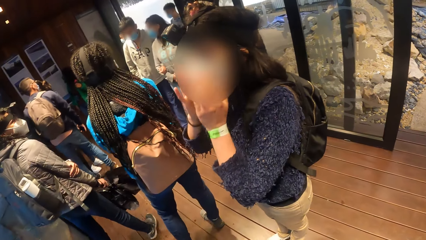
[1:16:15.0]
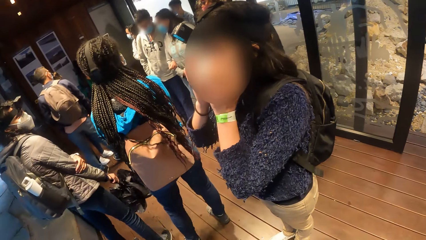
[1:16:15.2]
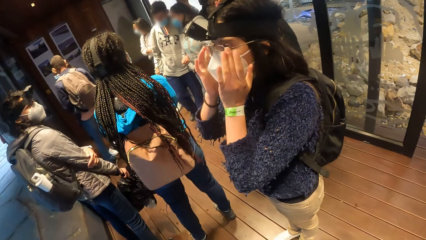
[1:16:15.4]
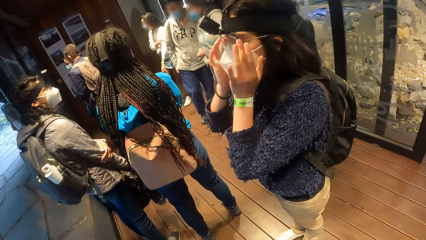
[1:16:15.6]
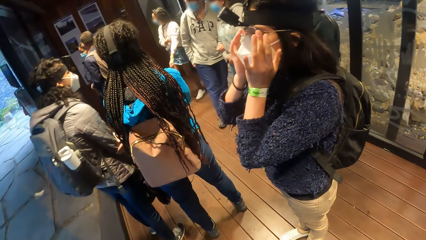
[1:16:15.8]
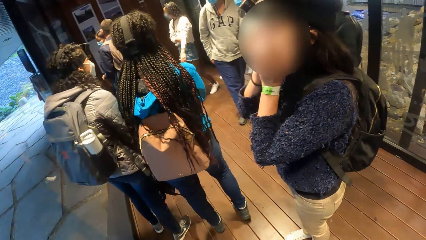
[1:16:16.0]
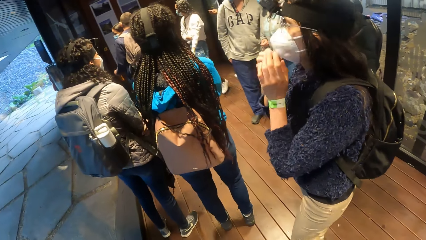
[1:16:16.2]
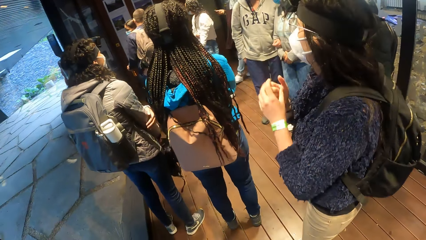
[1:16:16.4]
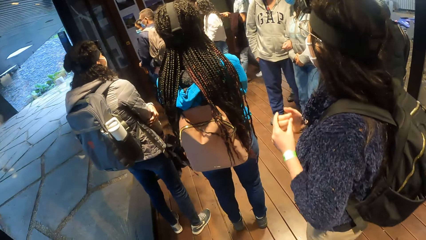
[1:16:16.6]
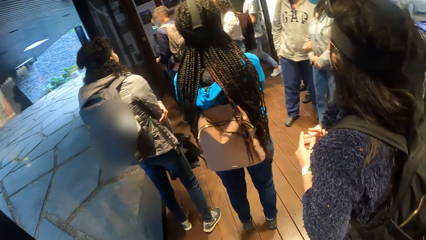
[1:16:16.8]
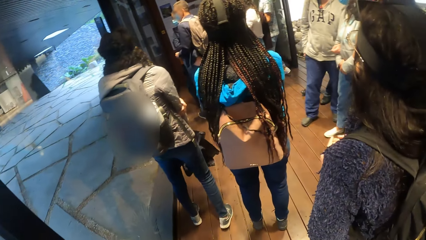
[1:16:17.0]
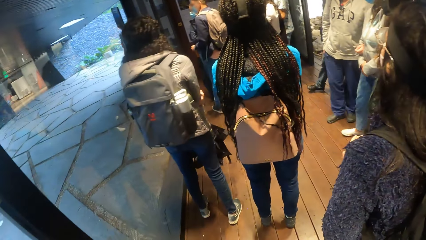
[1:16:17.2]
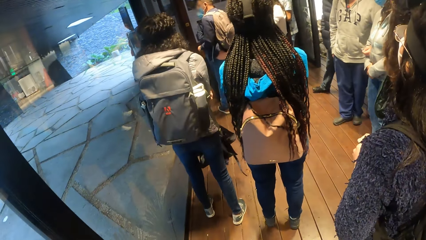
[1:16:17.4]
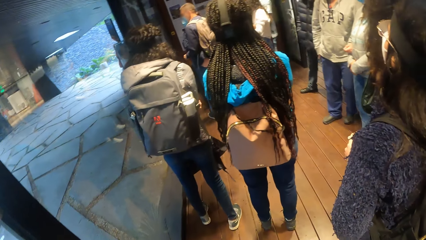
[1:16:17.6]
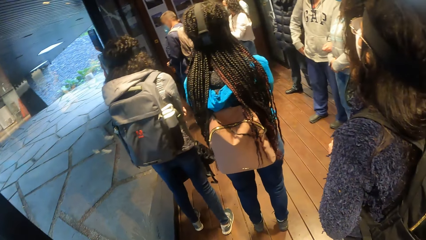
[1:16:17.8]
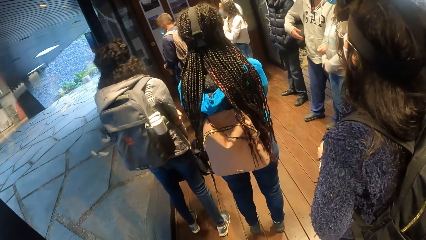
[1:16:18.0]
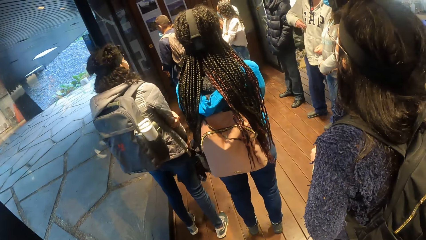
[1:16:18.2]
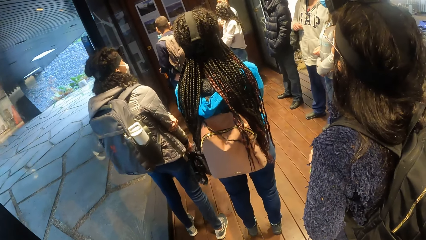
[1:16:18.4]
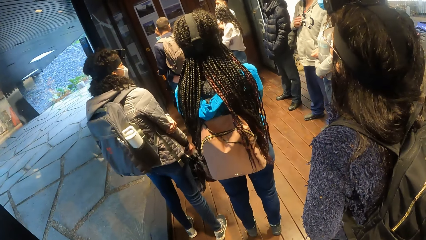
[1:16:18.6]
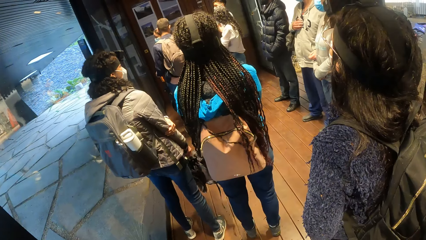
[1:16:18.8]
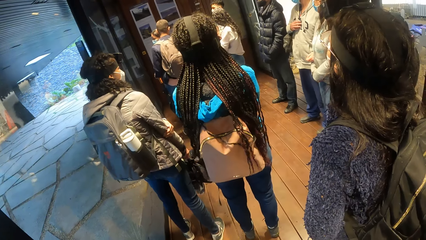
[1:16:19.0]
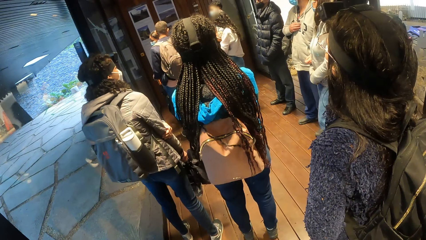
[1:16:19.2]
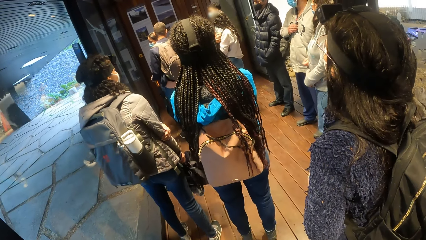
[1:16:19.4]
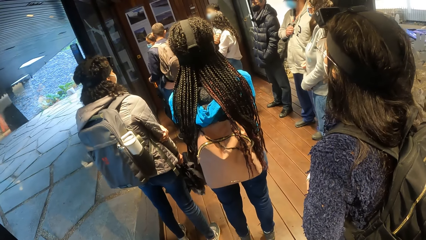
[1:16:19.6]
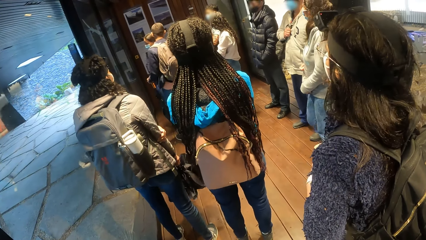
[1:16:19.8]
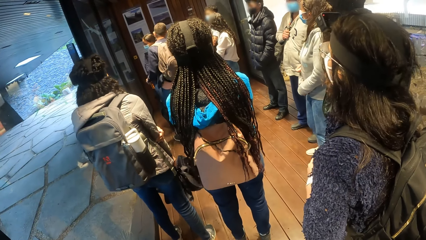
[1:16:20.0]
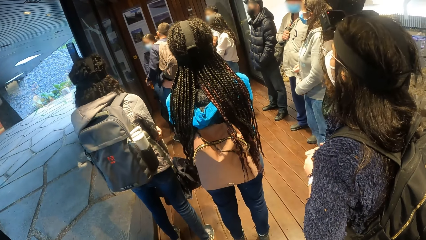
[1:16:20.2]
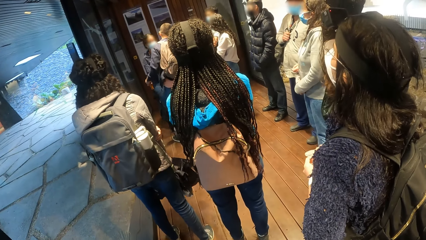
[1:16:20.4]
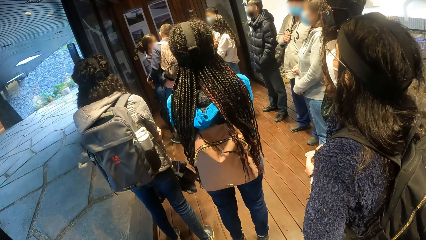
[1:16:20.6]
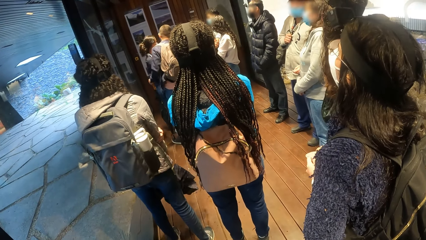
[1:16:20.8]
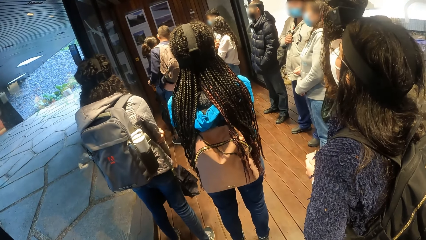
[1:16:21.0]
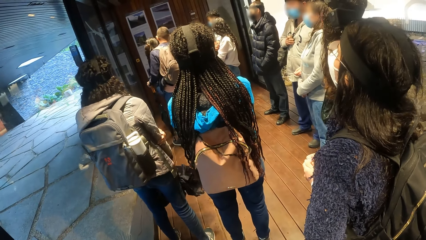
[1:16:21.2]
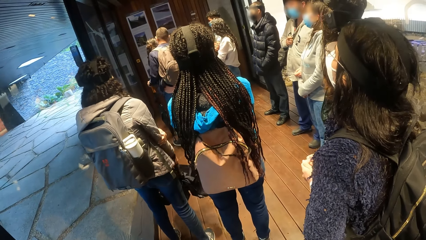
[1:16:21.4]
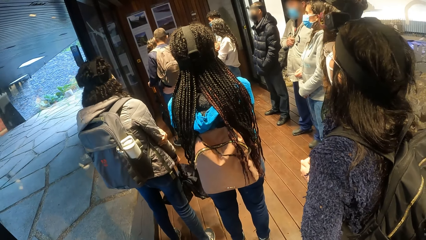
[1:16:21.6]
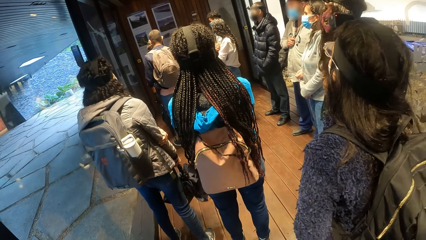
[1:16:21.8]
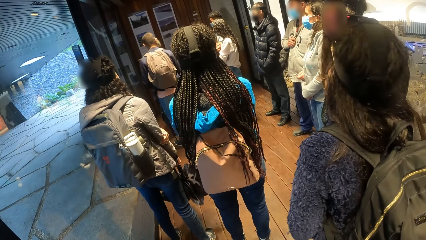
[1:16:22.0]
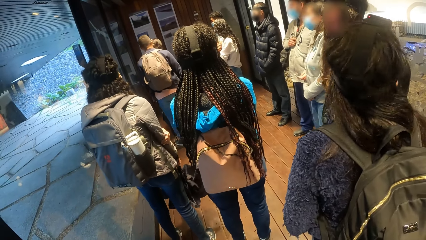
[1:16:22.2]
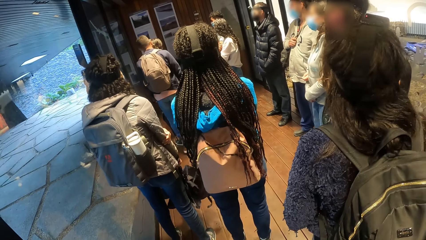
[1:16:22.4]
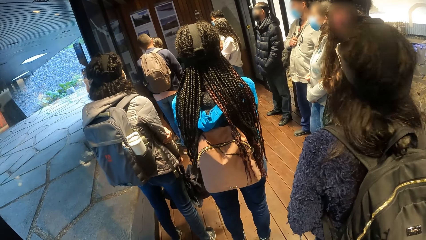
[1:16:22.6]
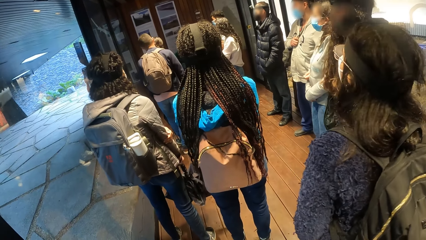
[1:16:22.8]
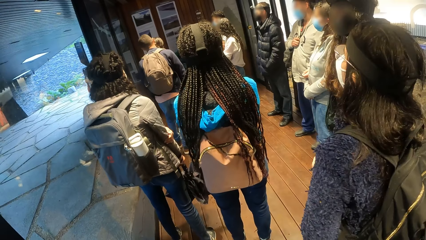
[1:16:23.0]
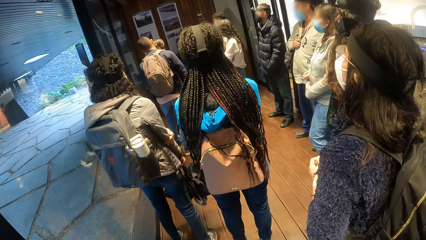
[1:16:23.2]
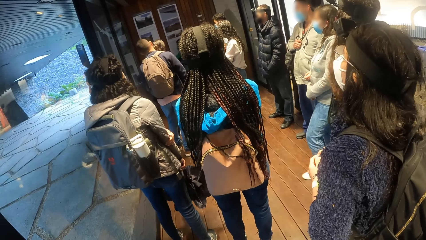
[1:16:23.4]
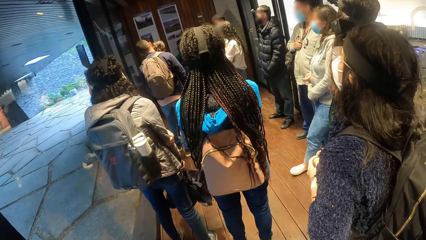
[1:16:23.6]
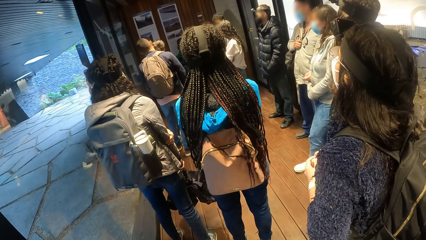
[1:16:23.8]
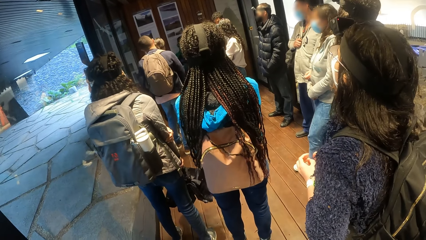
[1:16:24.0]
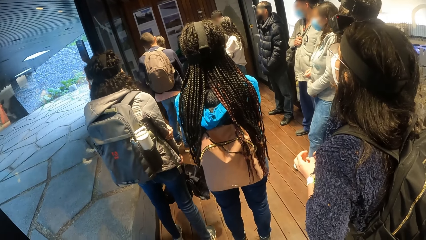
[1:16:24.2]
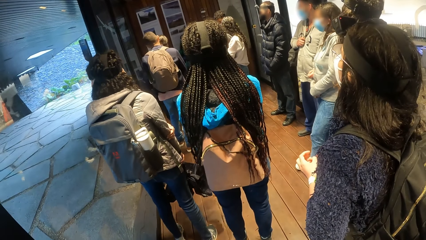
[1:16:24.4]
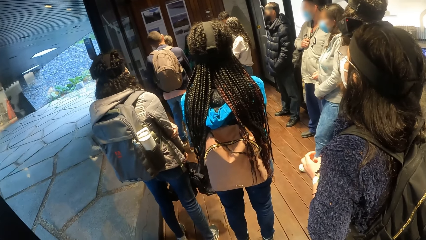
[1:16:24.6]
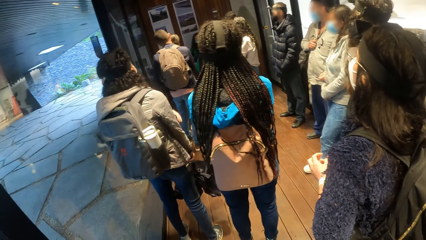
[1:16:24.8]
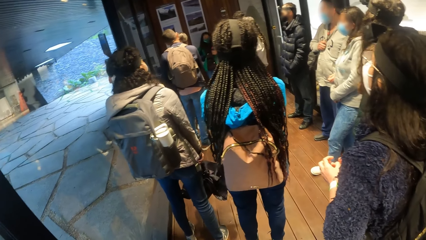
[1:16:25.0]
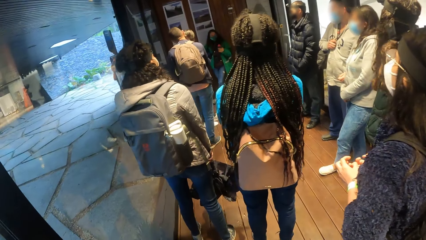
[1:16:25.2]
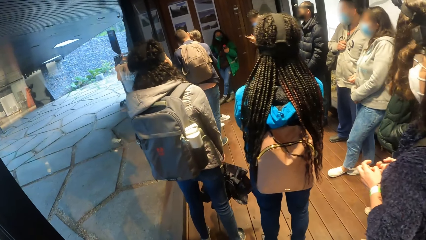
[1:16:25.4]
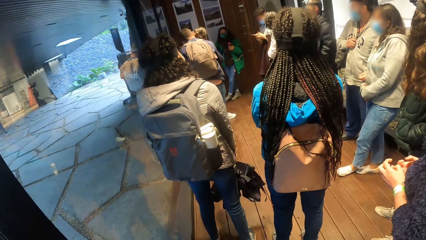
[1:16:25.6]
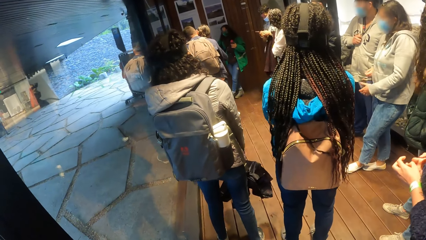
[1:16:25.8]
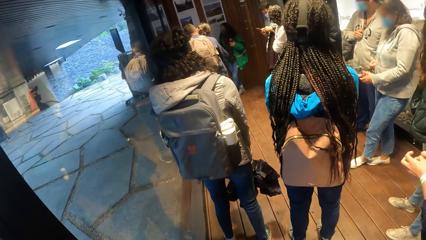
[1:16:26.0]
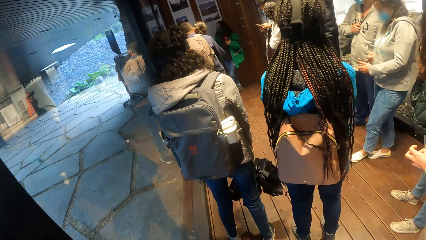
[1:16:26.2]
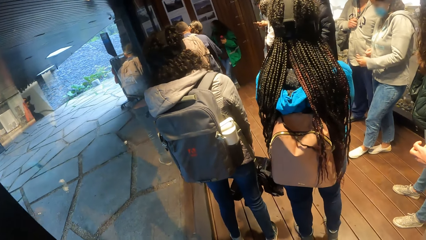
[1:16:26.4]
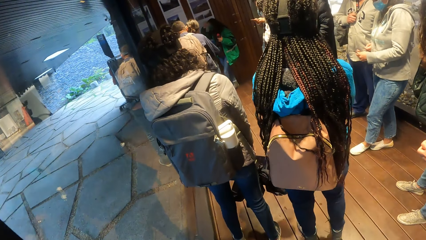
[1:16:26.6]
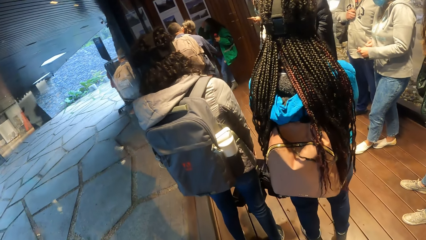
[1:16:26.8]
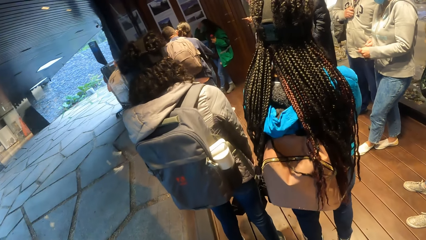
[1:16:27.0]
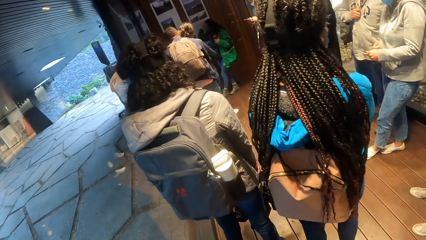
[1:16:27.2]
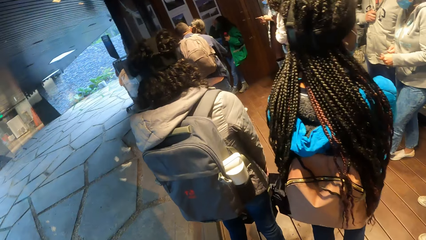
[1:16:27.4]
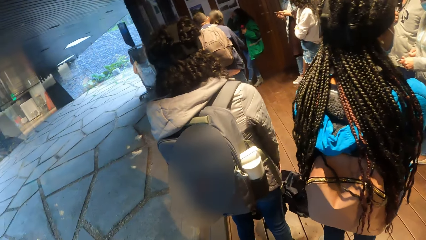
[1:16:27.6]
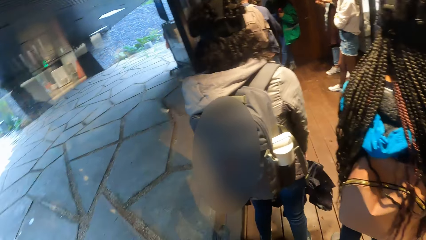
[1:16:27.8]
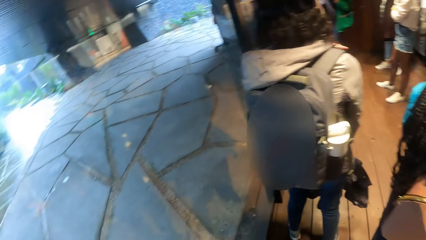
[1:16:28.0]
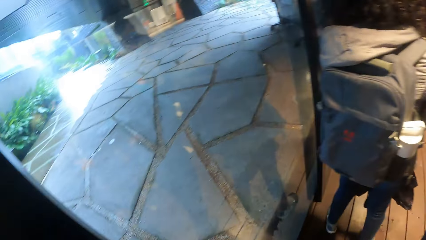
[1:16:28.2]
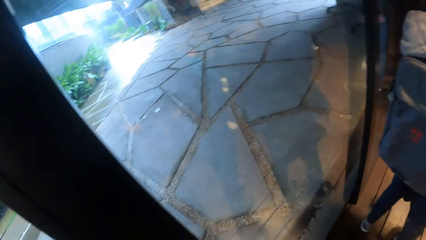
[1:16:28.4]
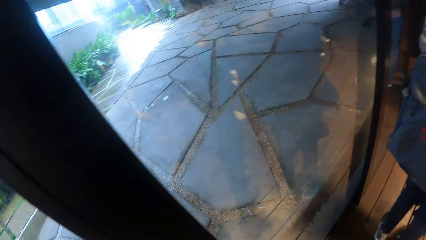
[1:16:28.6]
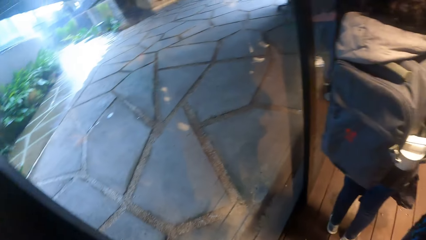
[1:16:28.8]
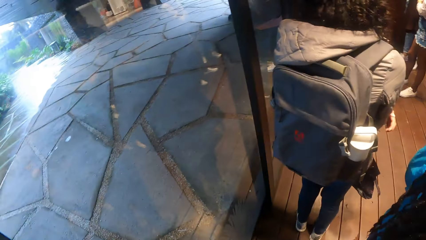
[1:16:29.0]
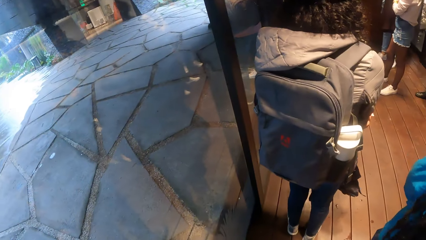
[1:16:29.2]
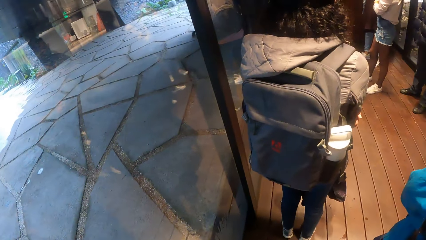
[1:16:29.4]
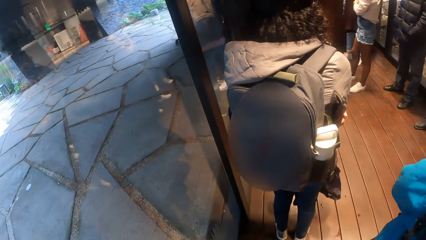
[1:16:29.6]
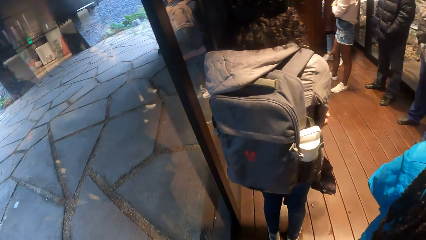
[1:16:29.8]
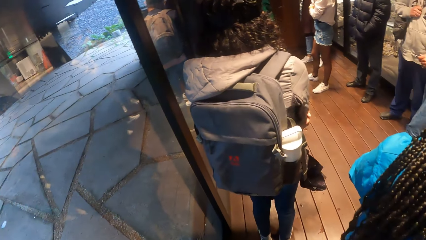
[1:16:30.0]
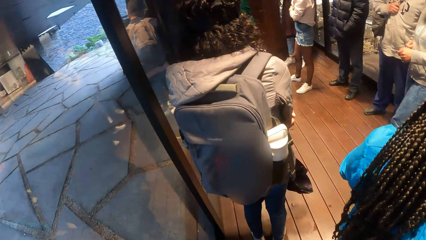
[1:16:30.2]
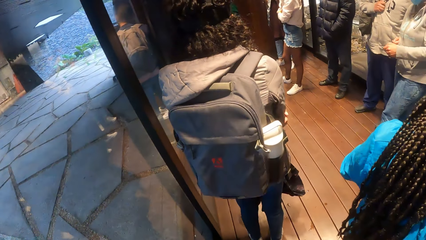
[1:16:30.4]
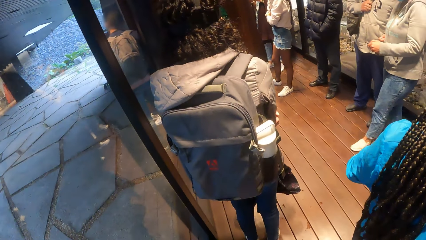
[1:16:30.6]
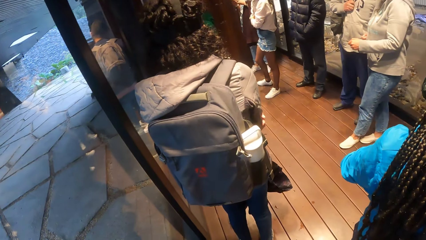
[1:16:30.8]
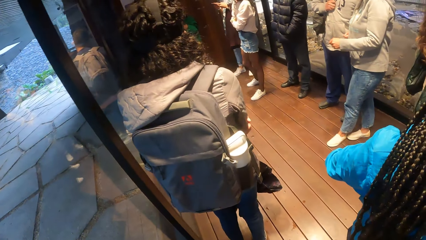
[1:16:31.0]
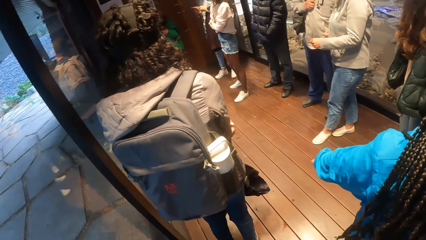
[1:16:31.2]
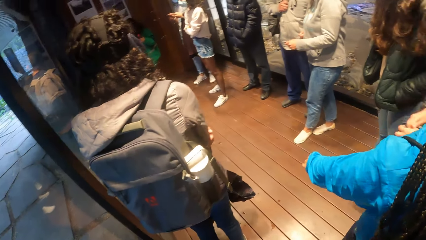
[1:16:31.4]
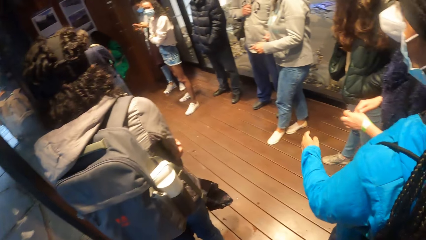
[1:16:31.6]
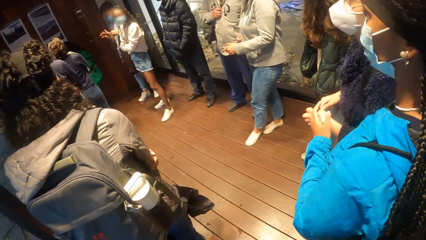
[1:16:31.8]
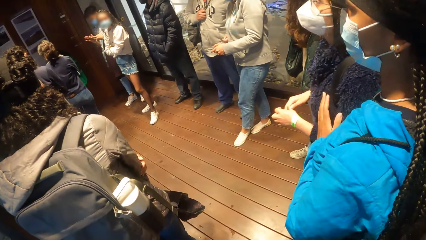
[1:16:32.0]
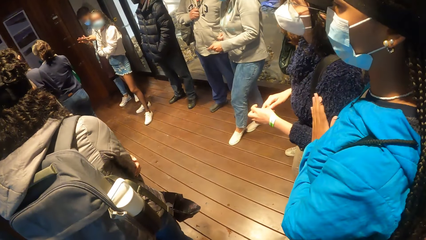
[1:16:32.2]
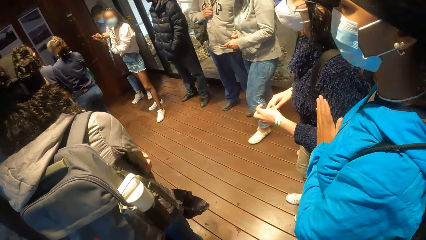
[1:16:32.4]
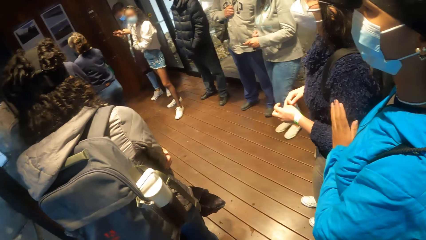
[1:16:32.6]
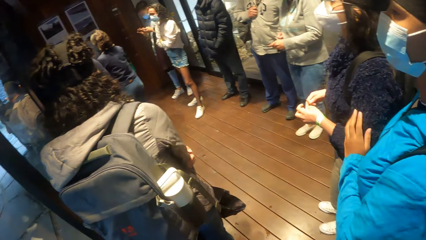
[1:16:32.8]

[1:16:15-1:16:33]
A woman touches her face mask with her hands. The other woman addresses the group of people.
